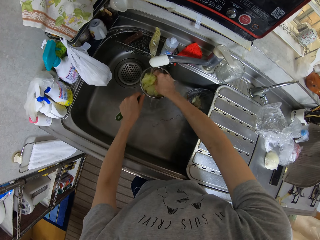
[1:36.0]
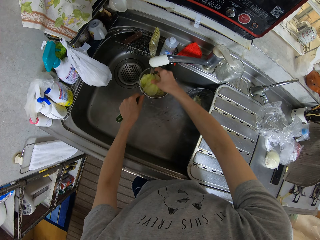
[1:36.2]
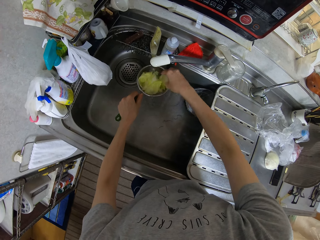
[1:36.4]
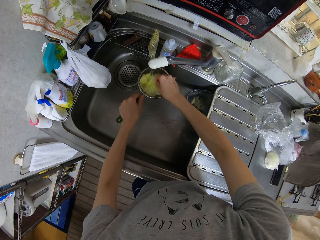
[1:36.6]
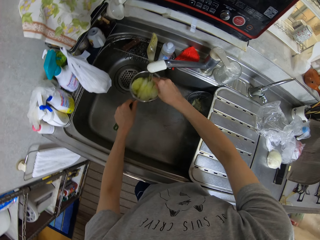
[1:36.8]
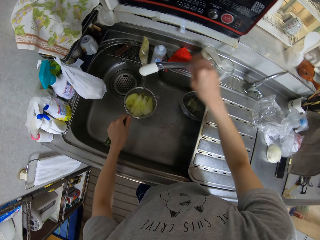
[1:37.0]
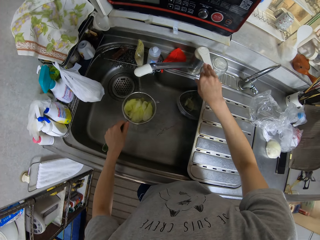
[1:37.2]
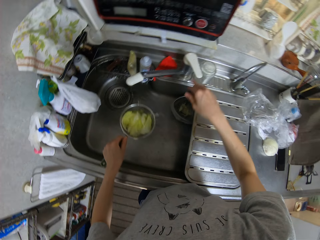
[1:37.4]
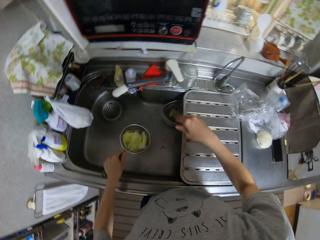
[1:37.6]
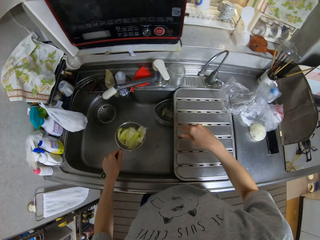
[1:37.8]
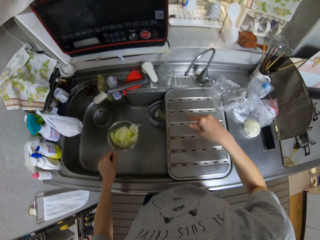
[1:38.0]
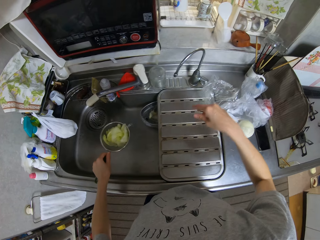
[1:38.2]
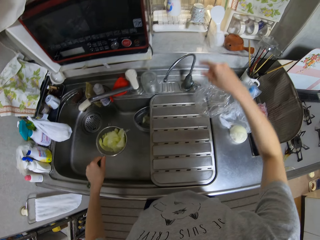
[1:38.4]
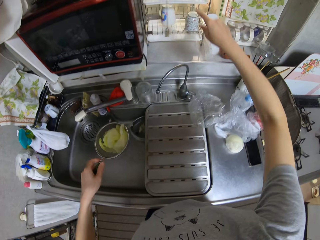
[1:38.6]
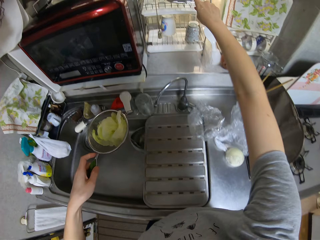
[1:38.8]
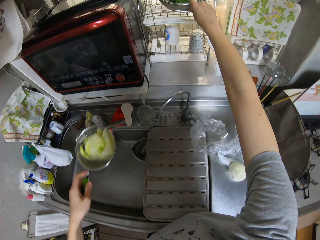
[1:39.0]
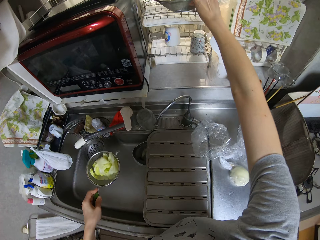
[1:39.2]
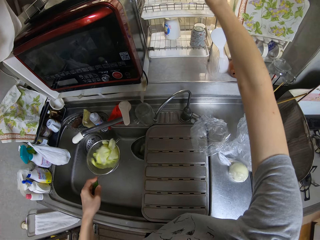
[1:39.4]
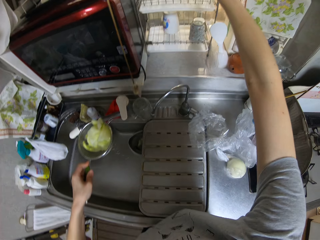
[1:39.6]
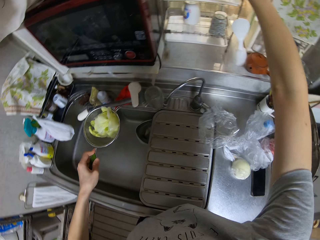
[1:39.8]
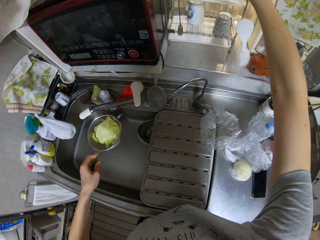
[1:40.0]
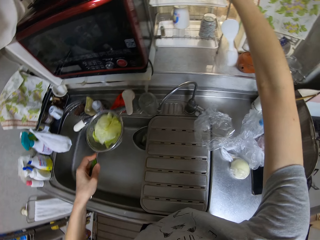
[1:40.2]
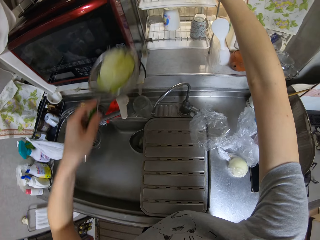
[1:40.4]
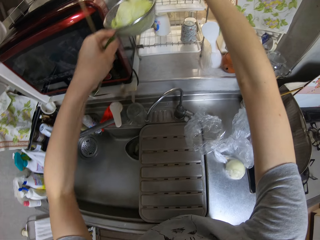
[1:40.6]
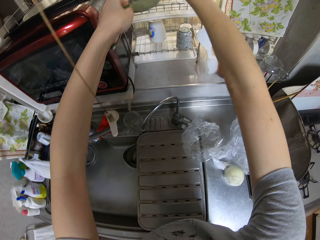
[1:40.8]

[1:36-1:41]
The camera wearer turns off the tap. They shake the sieve in the sink. They place the sieve on a rack.

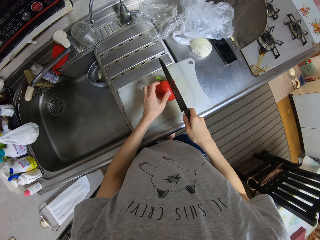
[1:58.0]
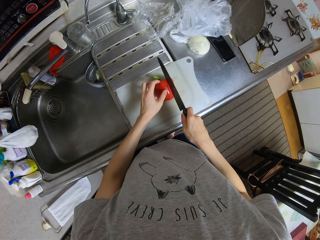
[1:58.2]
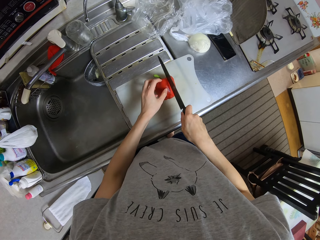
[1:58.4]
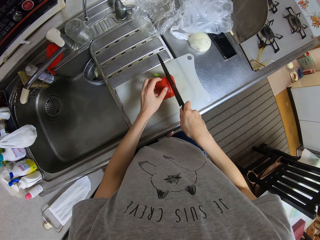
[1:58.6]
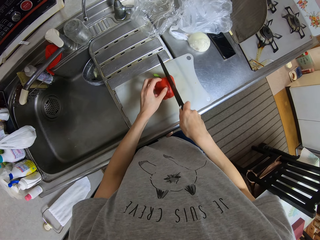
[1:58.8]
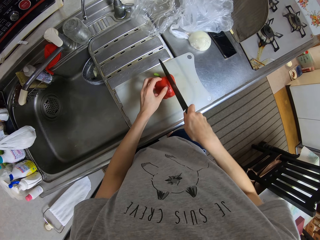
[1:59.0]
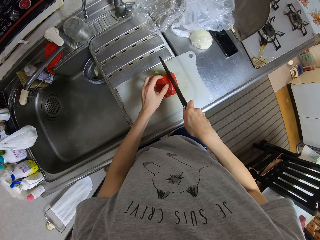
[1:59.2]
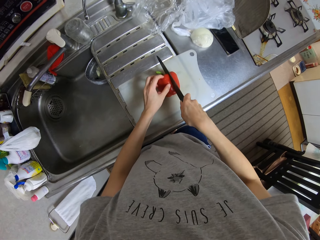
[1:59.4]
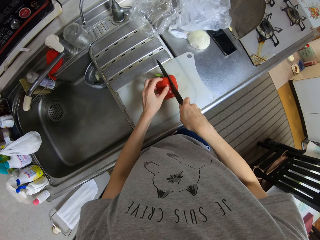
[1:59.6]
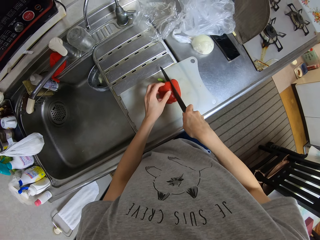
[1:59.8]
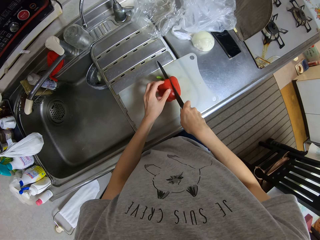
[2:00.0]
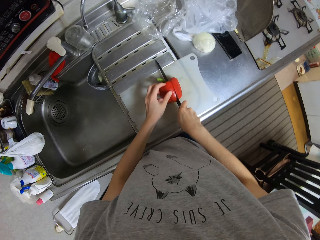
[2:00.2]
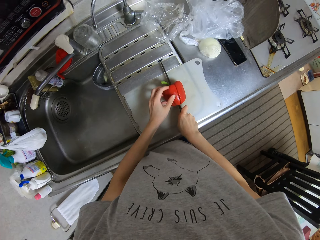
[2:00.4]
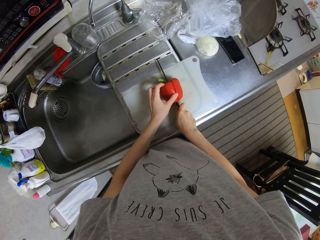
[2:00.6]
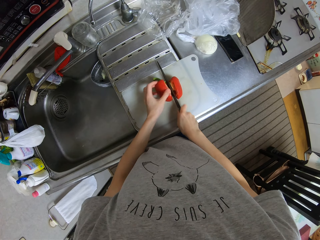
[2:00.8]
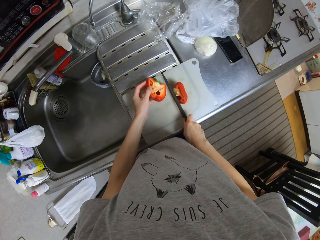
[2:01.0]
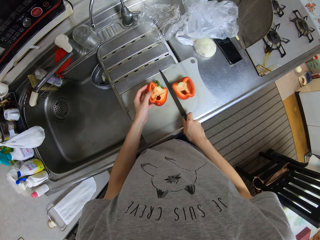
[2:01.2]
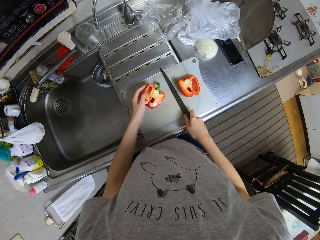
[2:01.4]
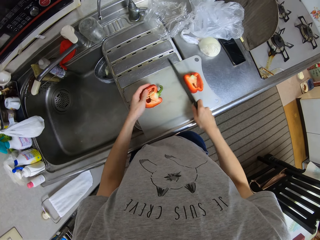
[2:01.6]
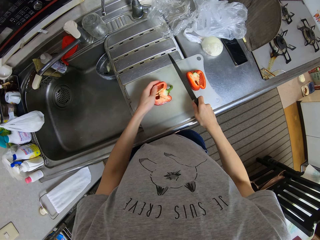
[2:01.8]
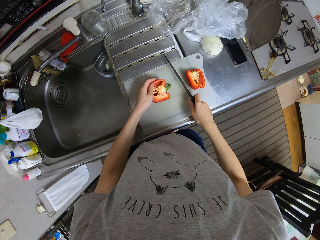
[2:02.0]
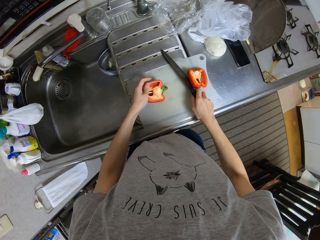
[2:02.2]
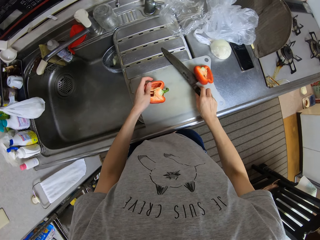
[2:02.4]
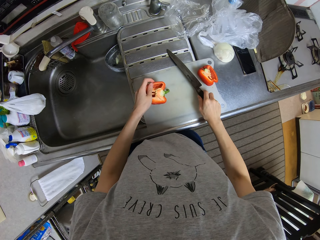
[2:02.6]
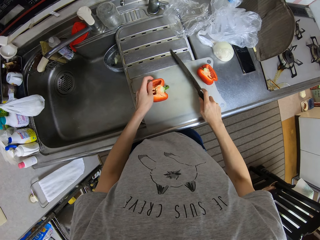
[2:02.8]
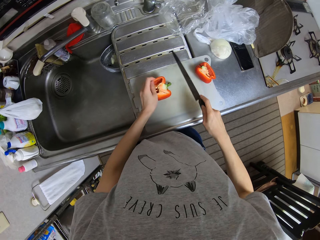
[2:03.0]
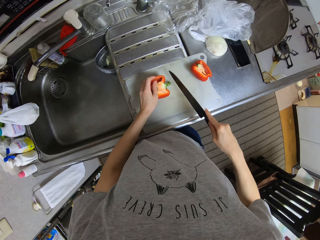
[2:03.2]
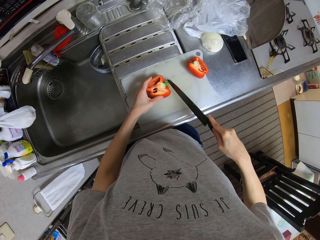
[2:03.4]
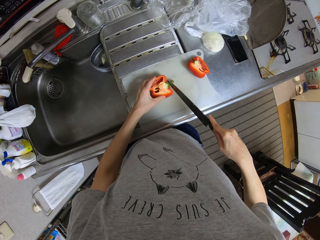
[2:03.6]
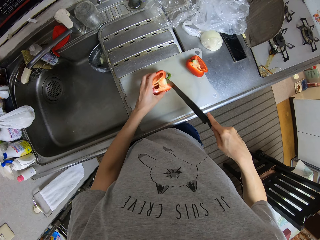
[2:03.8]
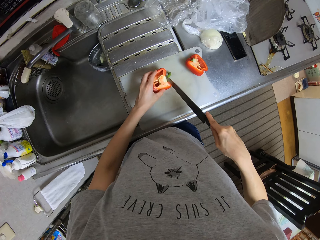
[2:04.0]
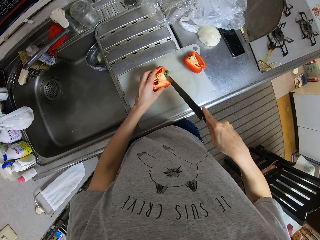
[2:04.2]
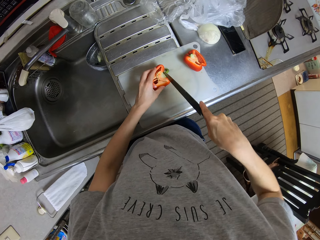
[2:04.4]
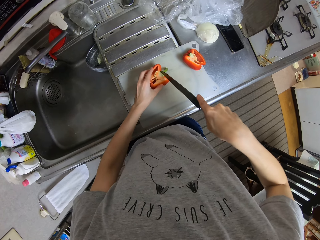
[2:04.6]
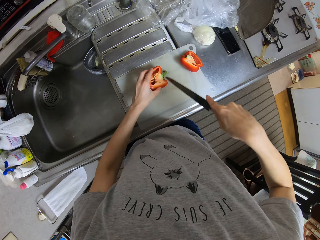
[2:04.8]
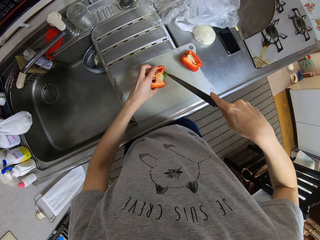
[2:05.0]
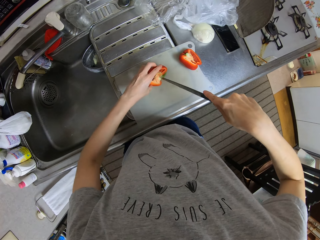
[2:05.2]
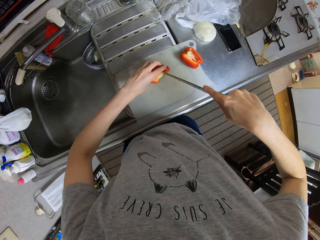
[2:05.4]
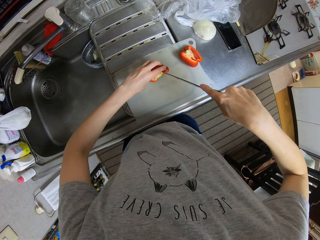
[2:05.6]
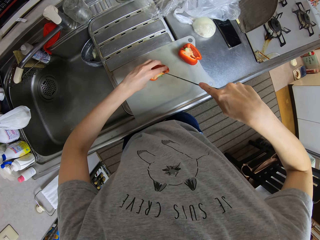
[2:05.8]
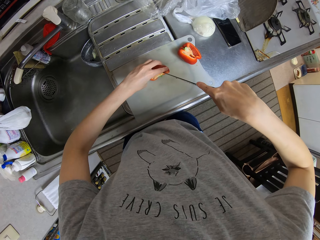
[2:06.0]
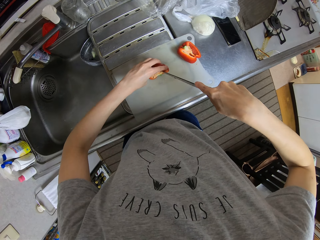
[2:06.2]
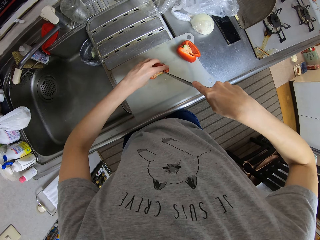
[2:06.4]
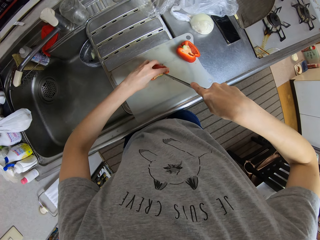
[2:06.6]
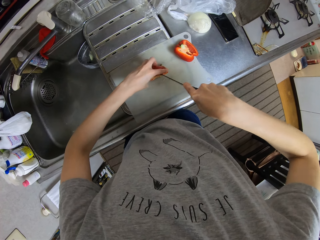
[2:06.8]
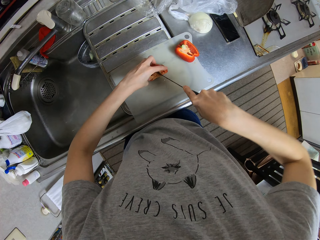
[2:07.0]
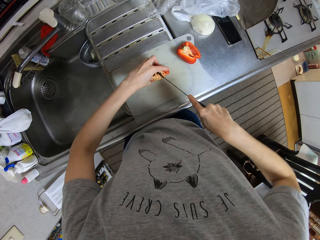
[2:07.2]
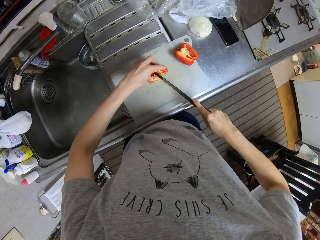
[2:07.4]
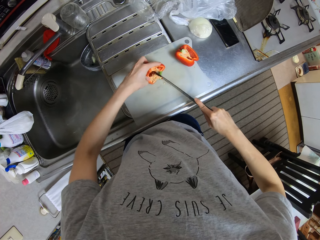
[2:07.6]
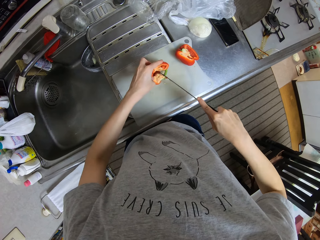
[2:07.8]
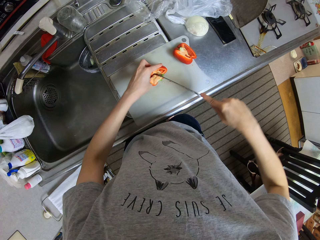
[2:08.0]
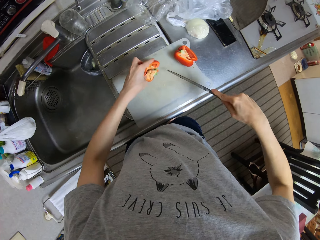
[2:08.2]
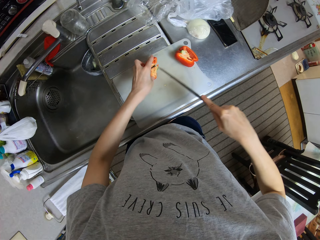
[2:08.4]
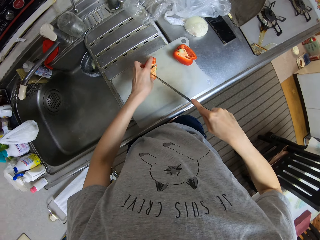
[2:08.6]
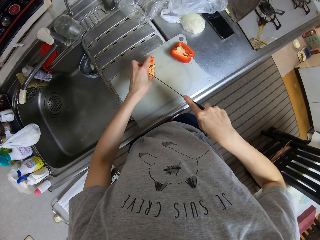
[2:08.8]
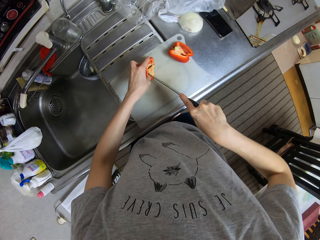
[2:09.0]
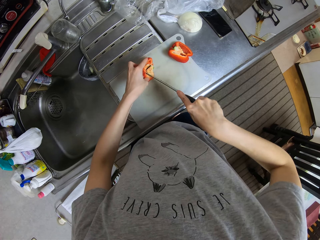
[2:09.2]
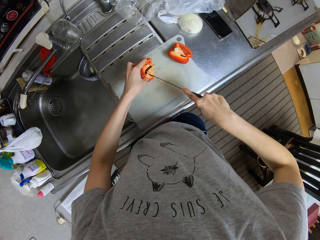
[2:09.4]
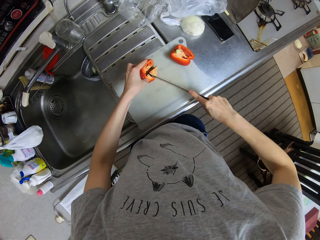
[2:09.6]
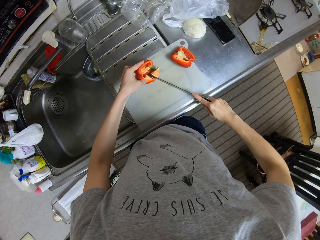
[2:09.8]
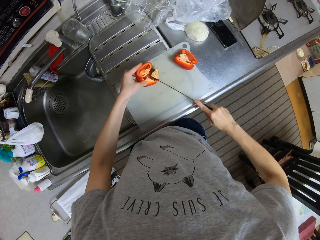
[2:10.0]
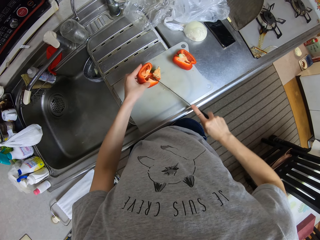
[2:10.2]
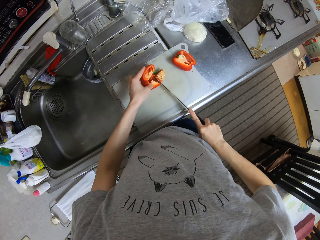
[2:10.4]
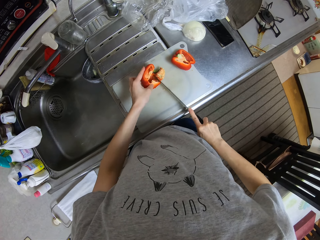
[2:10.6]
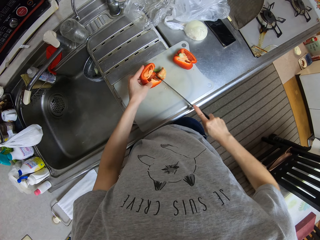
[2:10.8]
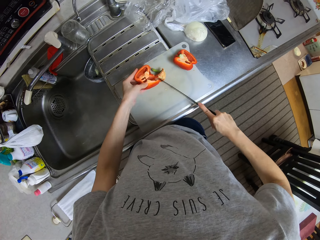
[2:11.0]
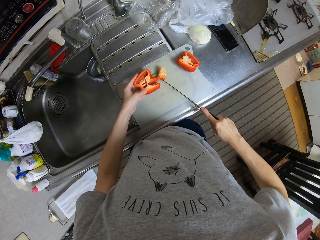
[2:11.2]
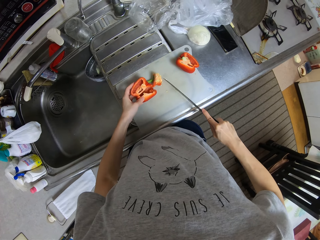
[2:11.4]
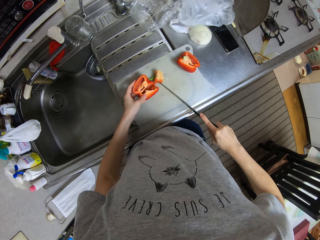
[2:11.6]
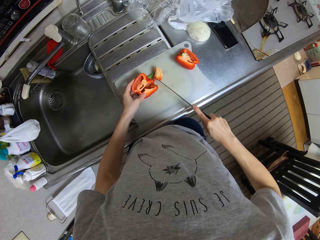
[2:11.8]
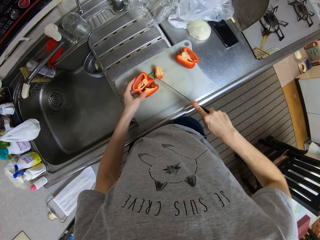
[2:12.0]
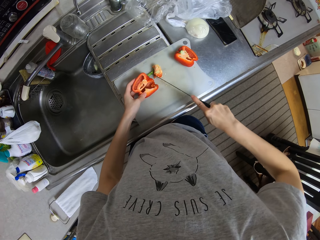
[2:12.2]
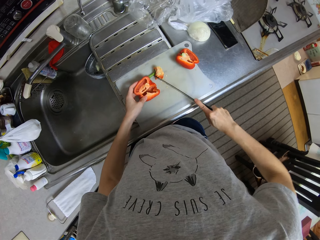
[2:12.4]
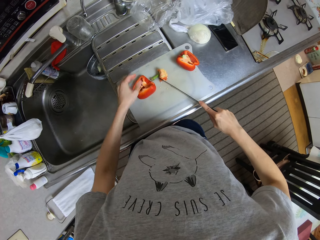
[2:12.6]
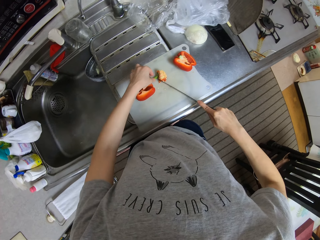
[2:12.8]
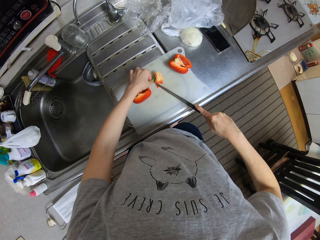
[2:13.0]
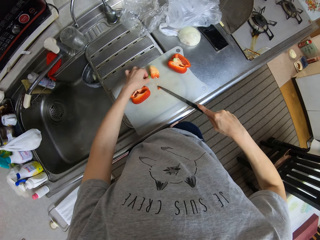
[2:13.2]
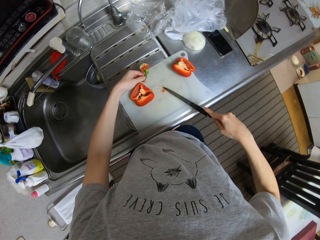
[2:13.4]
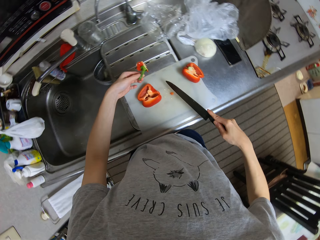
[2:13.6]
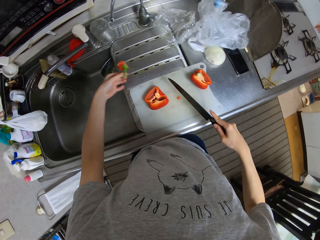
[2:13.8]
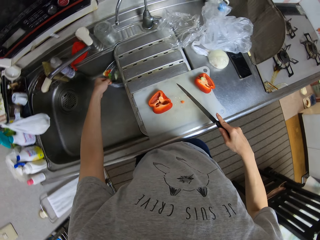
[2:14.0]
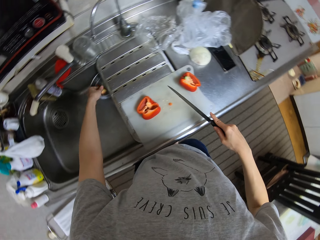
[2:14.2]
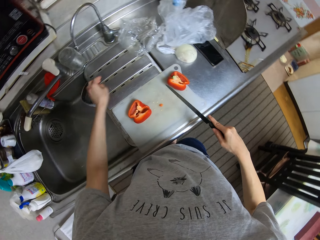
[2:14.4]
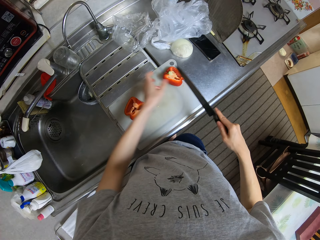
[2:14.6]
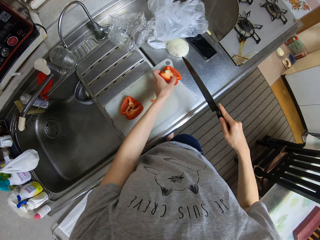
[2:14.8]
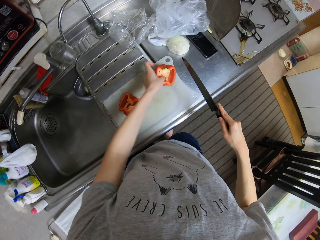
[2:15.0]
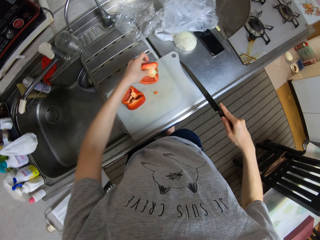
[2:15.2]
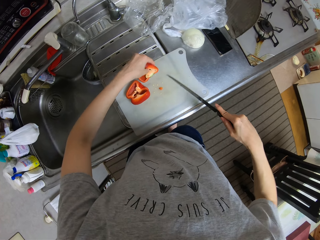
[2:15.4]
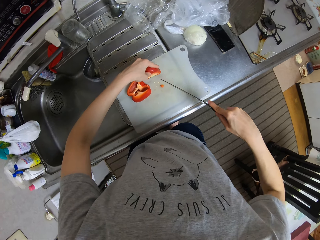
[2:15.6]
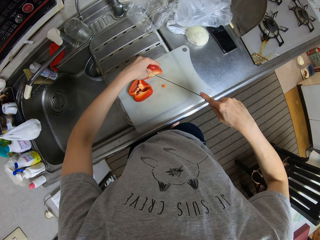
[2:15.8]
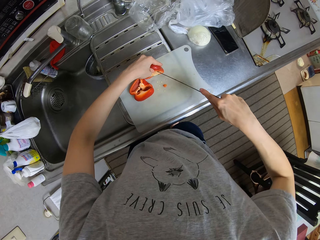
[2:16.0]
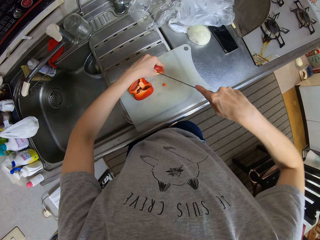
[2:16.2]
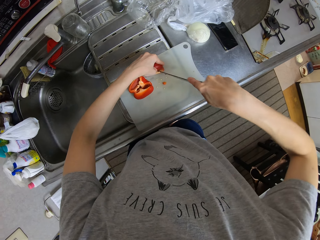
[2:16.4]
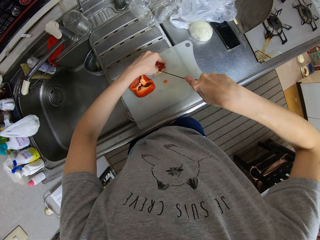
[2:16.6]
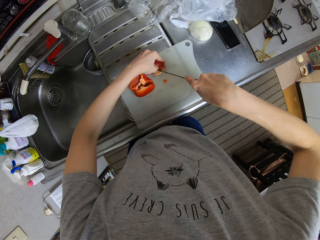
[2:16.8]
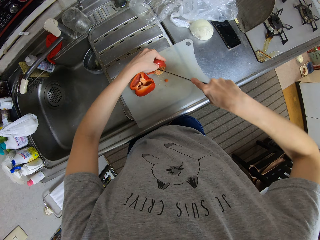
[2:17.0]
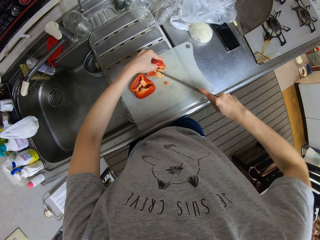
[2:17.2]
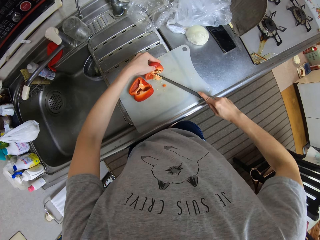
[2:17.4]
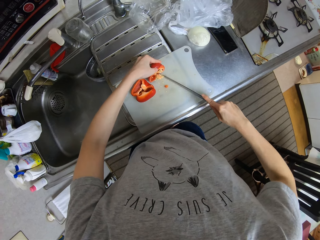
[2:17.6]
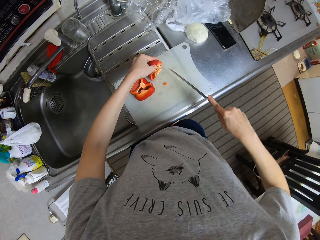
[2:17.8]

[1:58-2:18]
The camera wearer cuts the bell pepper into two on the cutting board or chopping board with a knife. They move the bell pepper on the chopping board. They look at the bell pepper on the chopping board. They cut the bell pepper on the chopping board with the knife. They remove the bell pepper seeds. They pick a piece of bell pepper on the chopping board. They throw the piece of bell pepper in a bowl in the sink. They pick a piece of bell pepper on the chopping board. They put the piece of bell pepper on the chopping board. They cut the bell pepper on the chopping board with the knife. They remove the seeds from the second half of the bell pepper.
